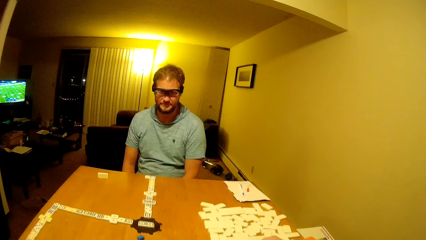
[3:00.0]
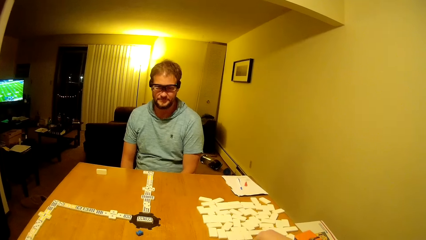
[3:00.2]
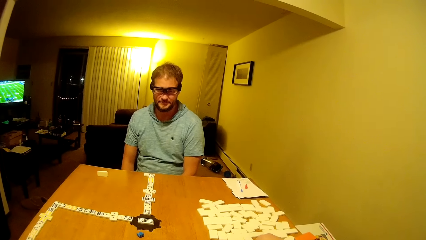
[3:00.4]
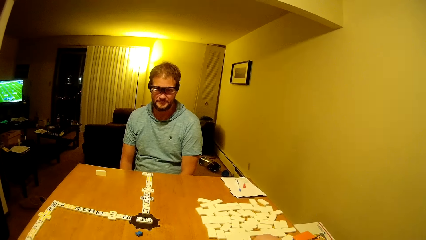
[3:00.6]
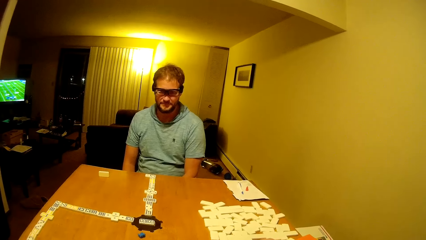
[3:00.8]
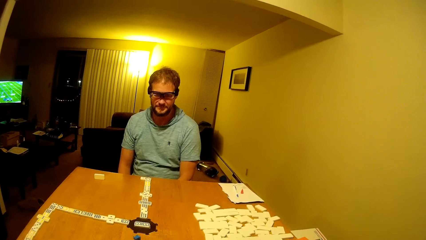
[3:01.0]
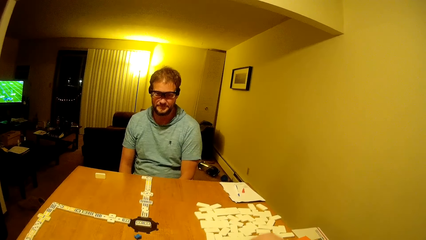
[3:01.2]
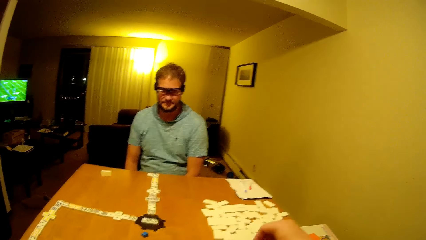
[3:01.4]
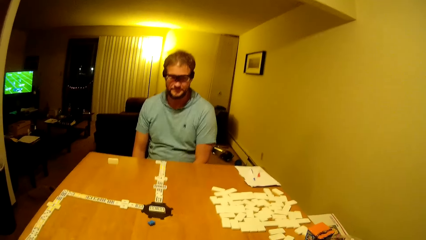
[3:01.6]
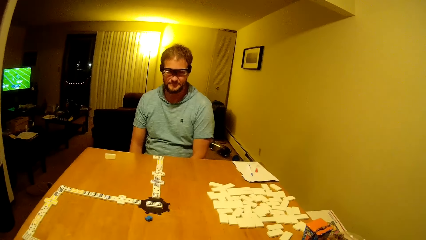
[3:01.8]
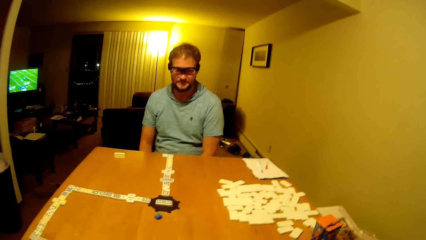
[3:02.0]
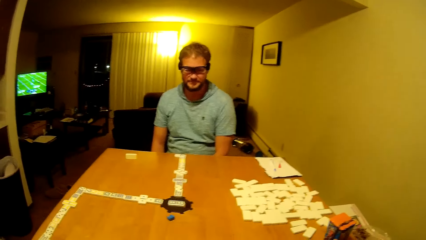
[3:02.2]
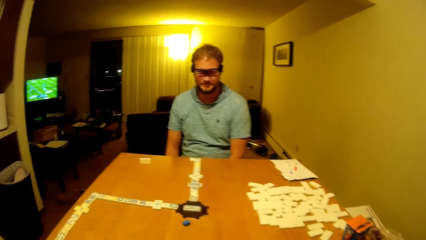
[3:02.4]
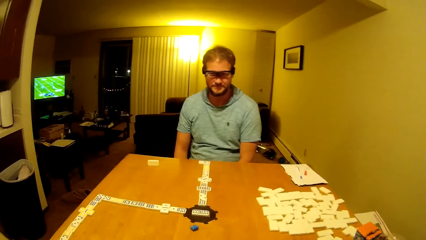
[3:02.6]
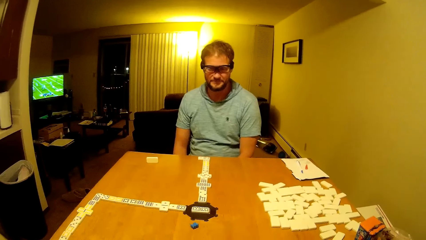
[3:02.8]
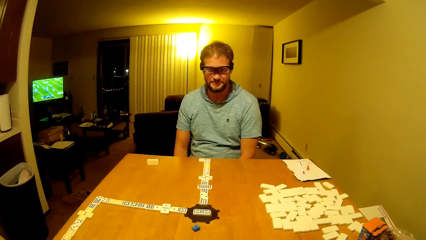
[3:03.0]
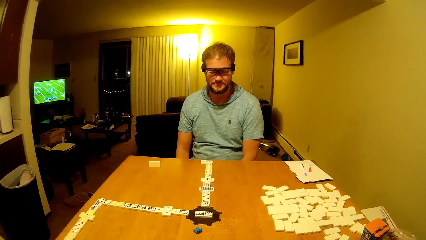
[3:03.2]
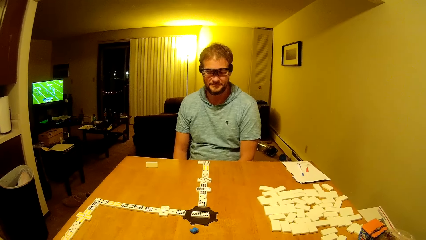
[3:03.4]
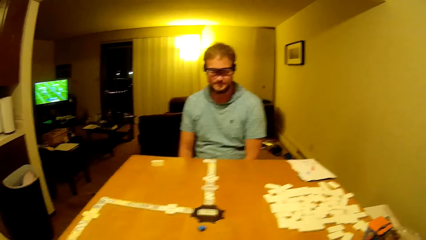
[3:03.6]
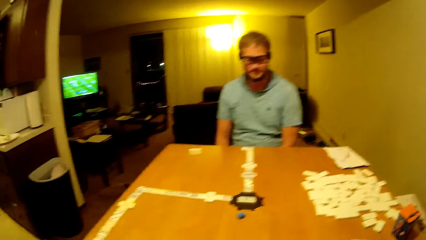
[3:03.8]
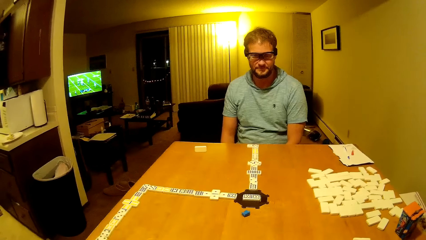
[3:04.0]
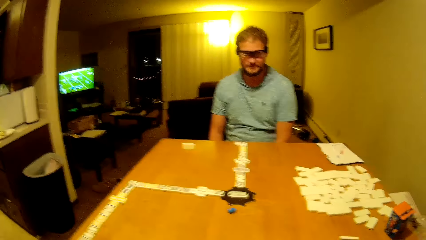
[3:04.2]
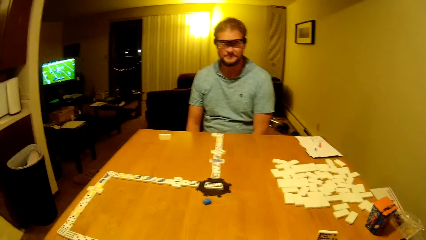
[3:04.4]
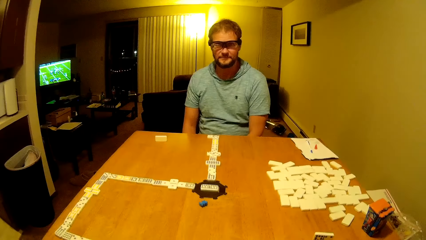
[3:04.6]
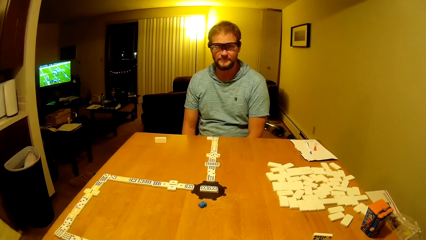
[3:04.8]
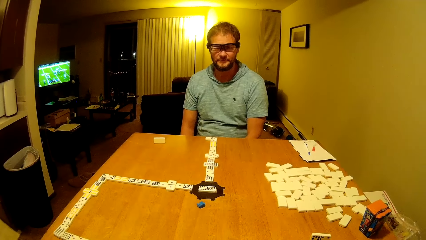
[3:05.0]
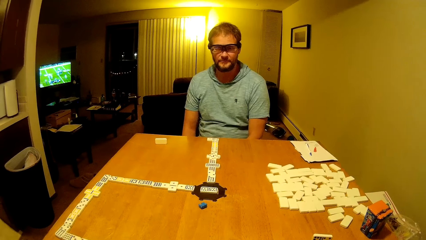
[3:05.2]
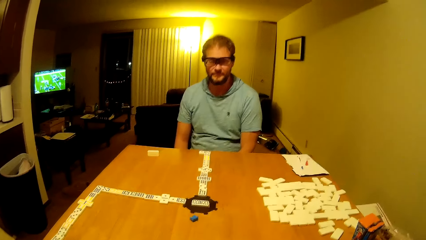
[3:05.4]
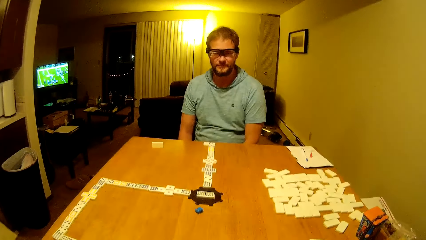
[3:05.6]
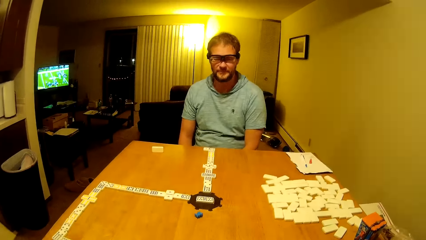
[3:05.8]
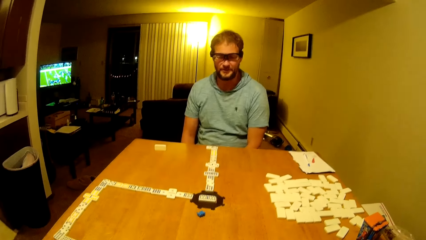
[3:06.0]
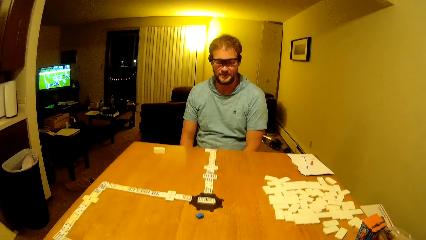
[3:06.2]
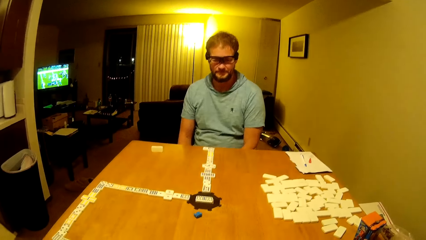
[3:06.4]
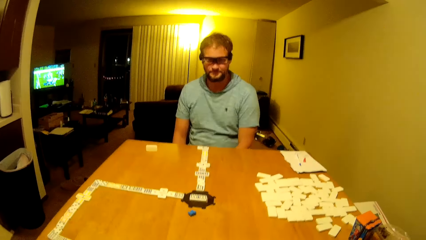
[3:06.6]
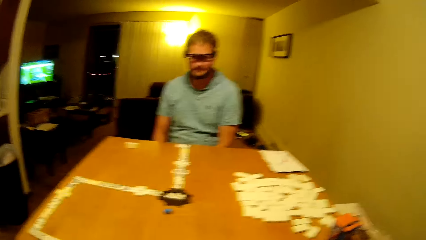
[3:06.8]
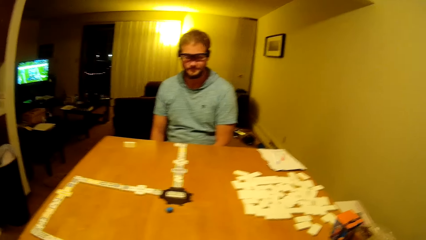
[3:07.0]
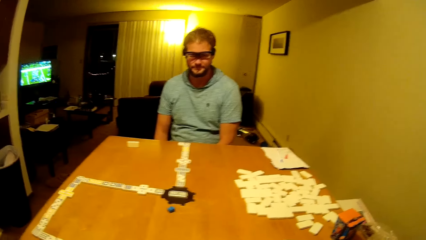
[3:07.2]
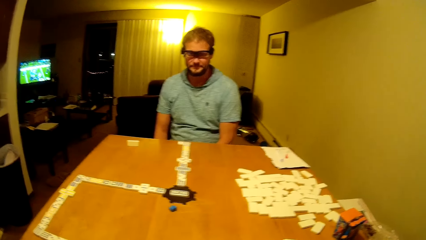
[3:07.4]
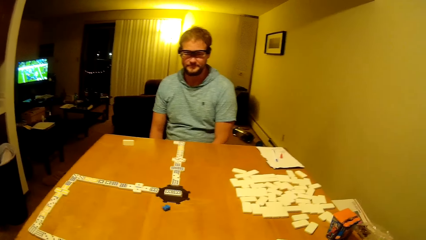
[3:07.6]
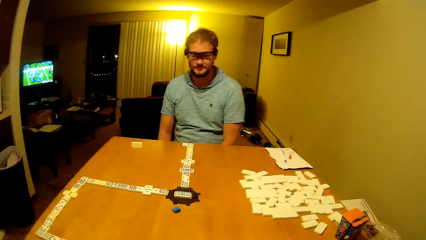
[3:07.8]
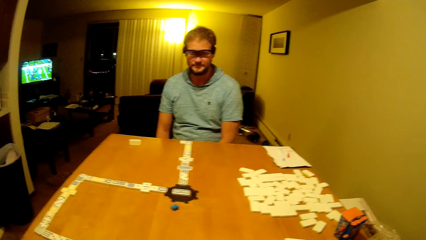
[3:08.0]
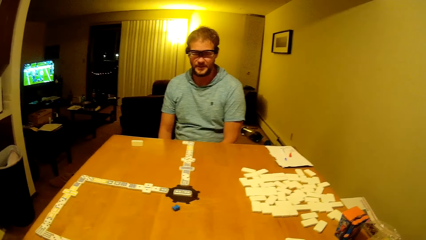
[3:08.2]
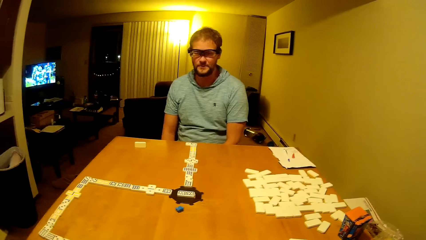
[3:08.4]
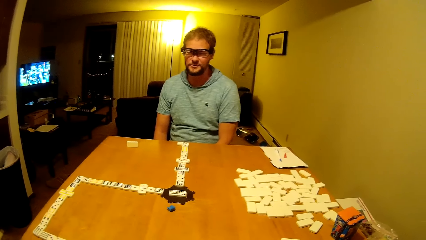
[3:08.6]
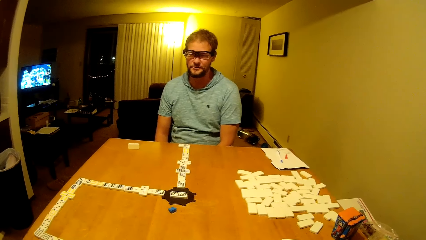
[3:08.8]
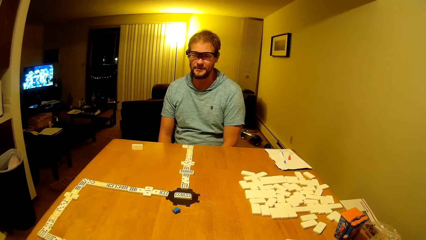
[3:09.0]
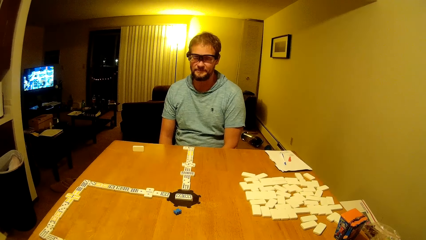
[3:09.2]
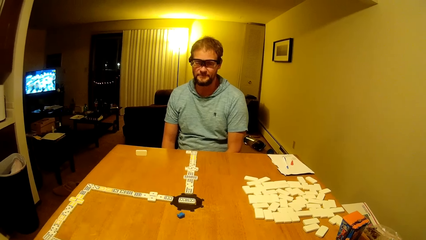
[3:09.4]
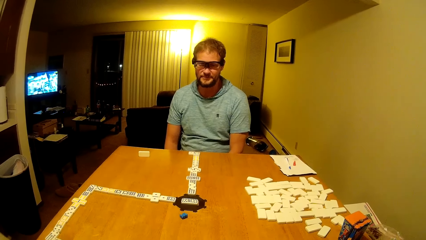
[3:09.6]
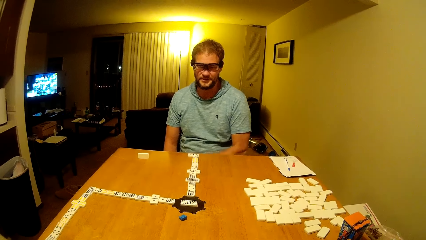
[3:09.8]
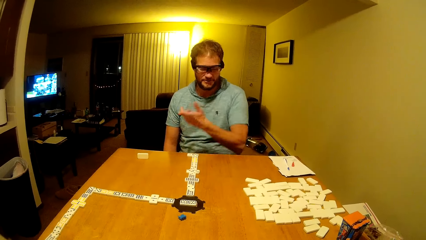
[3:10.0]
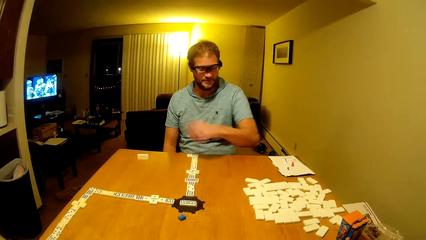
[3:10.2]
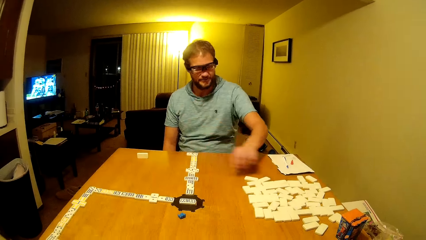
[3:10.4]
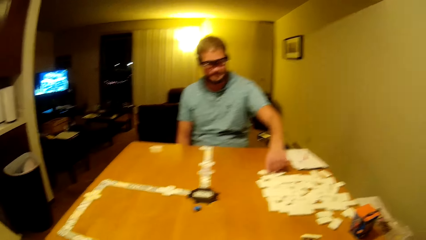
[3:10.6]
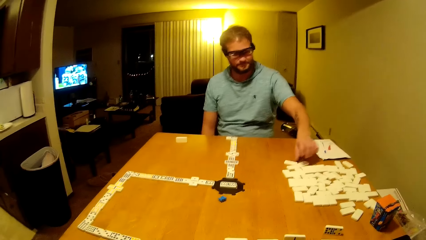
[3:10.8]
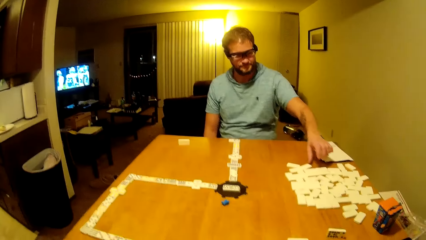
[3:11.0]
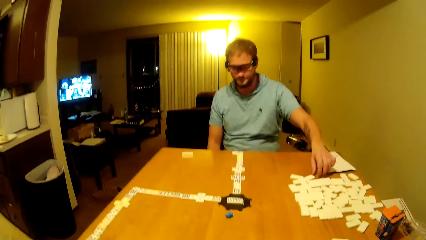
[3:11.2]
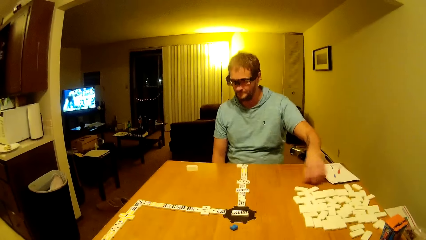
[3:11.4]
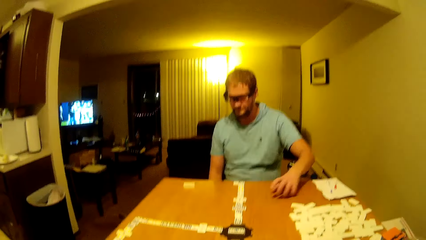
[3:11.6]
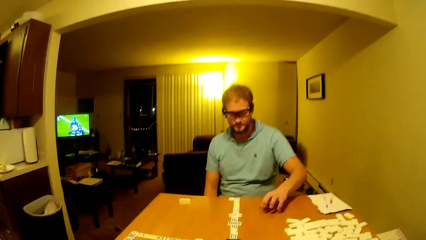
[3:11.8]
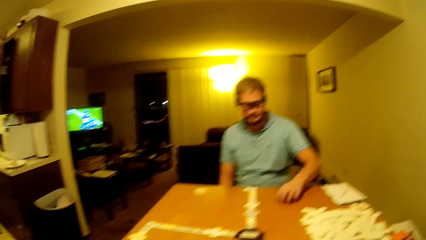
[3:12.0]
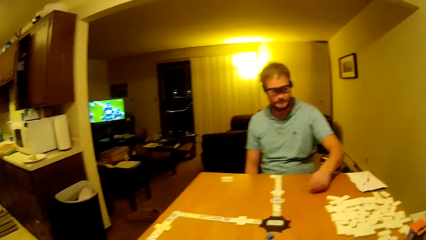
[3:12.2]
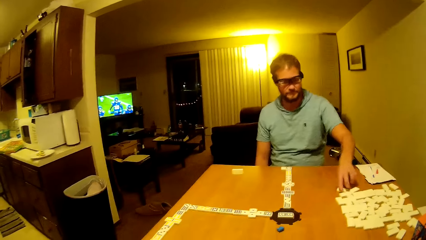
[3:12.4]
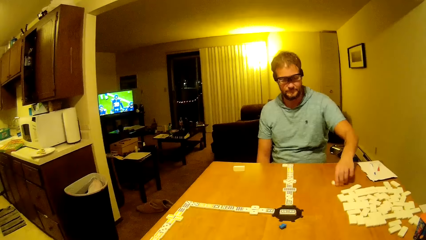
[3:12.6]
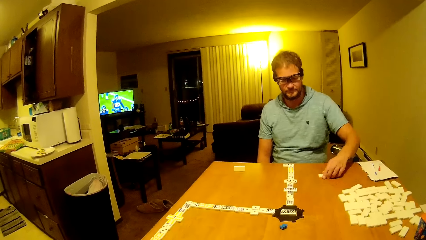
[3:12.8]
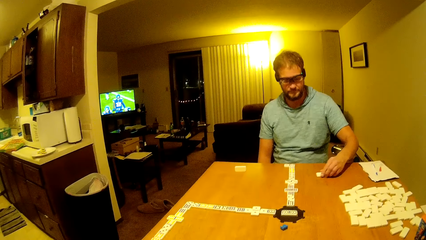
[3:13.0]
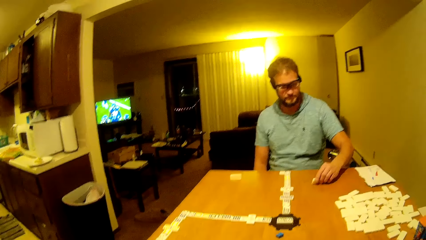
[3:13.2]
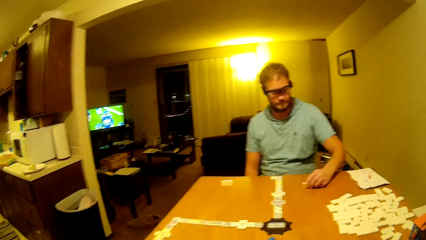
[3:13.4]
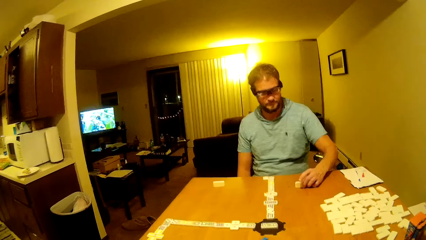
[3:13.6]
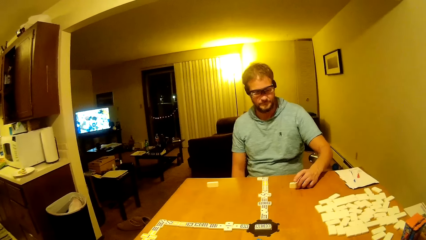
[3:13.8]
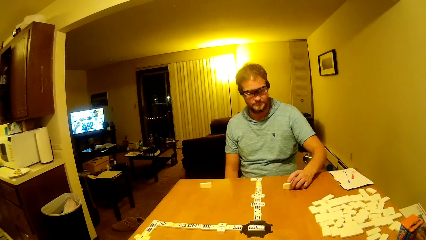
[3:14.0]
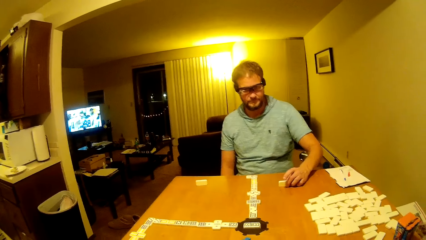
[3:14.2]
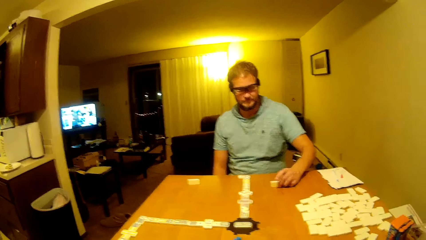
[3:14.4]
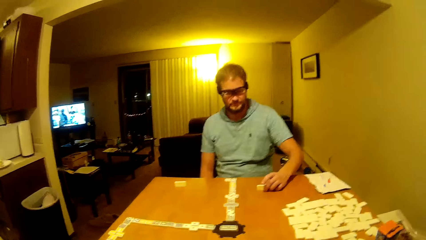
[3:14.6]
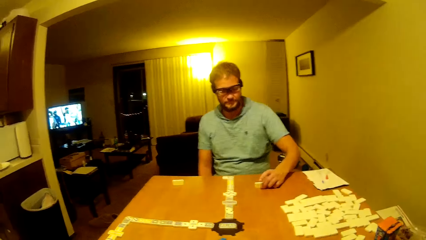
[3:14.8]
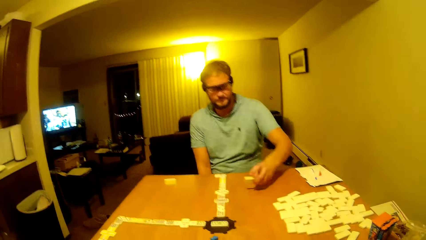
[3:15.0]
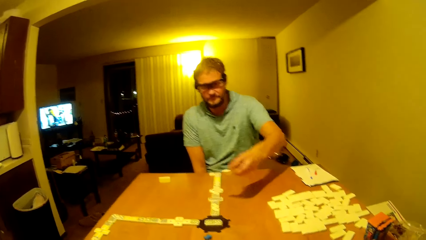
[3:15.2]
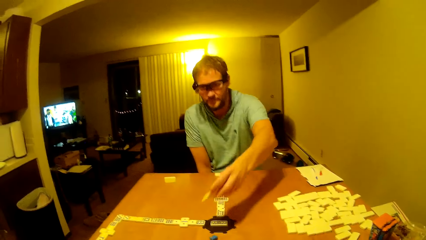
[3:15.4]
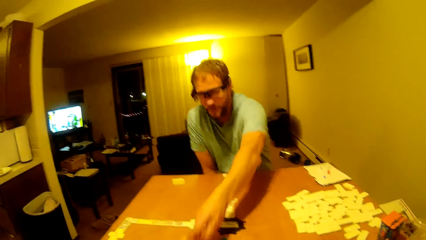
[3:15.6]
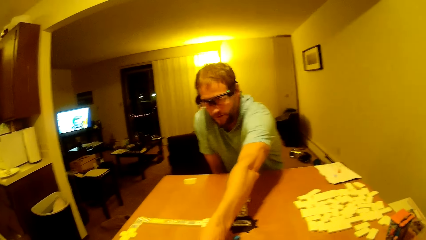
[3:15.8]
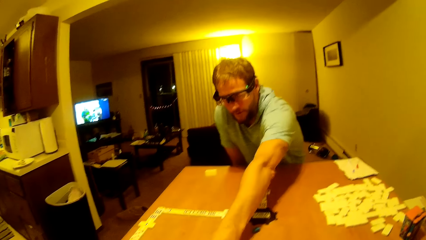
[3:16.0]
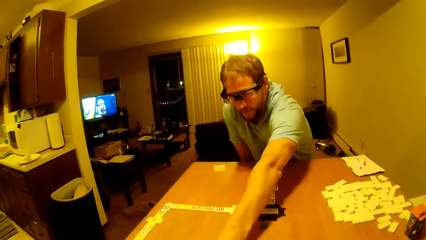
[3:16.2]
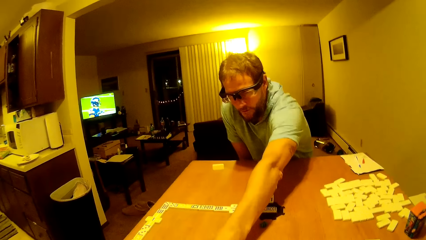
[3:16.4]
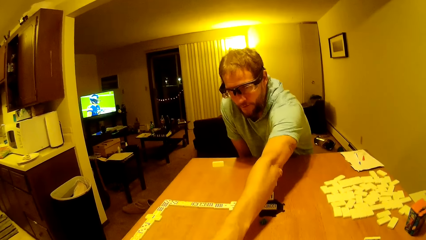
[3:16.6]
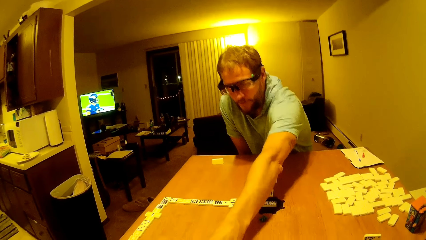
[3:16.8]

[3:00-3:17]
The camera wearer holds the tiles on the table. The camera wearer and the man stare at the tiles on the table. The man talks to the camera wearer, drums the table with a hand and moves the tile on the table.
